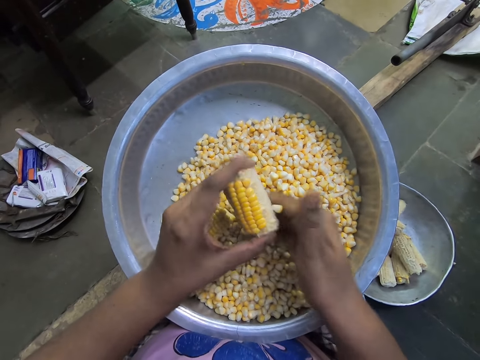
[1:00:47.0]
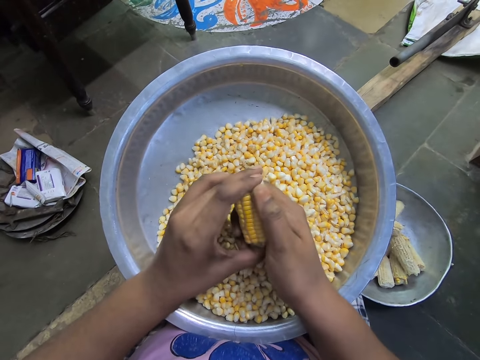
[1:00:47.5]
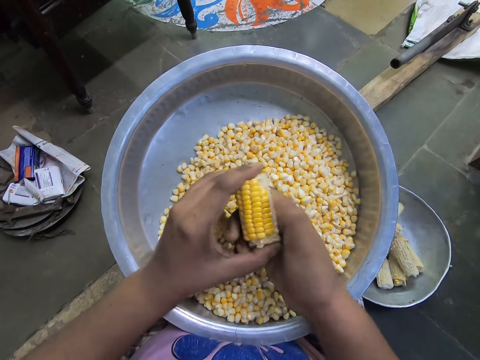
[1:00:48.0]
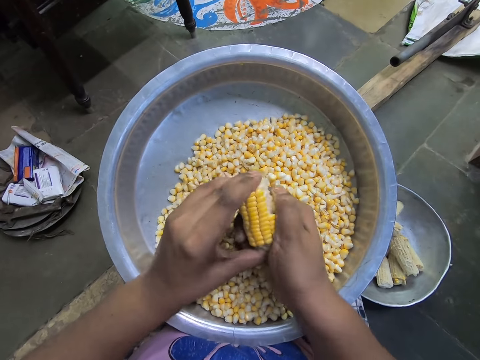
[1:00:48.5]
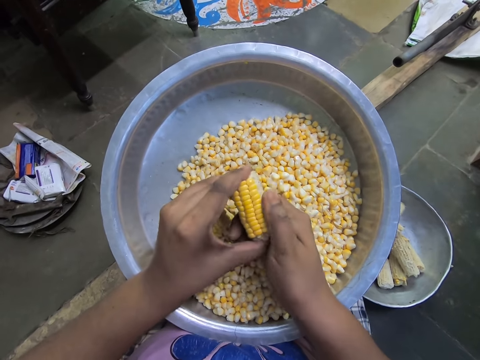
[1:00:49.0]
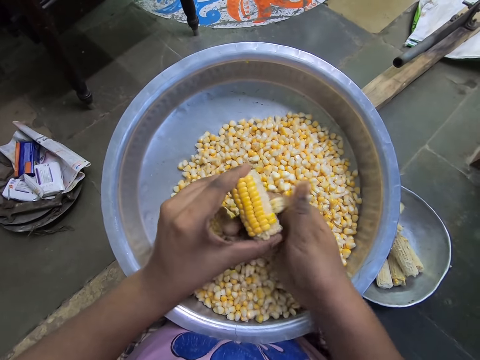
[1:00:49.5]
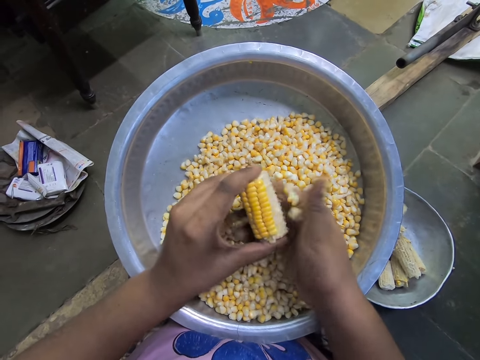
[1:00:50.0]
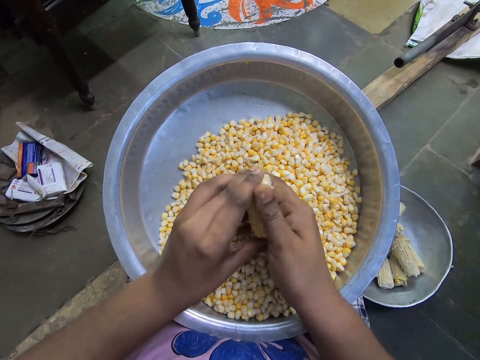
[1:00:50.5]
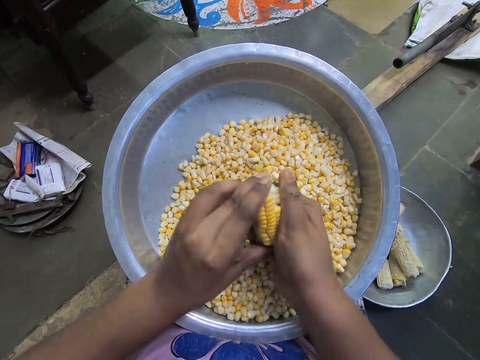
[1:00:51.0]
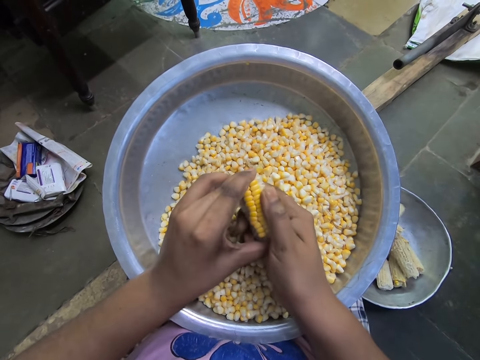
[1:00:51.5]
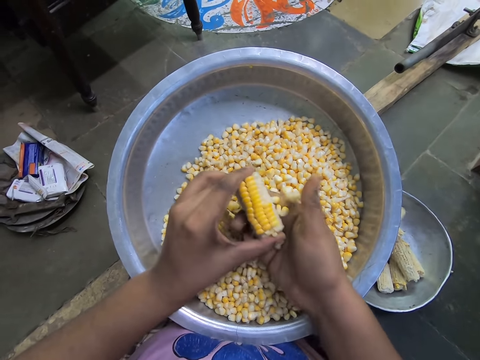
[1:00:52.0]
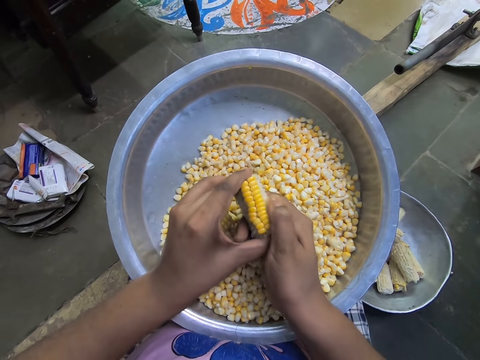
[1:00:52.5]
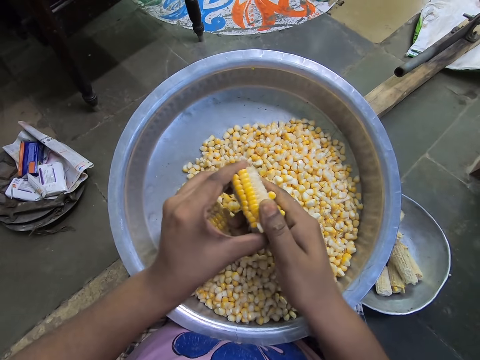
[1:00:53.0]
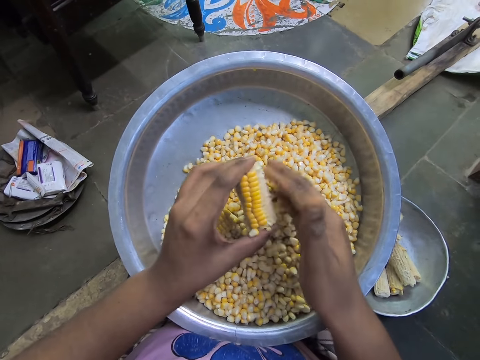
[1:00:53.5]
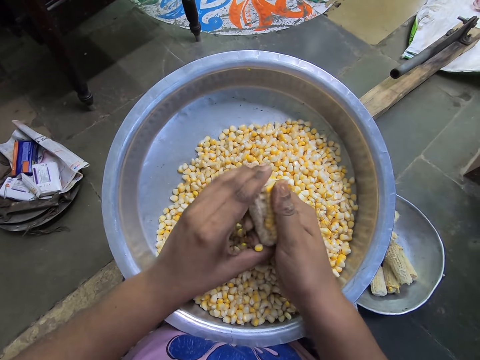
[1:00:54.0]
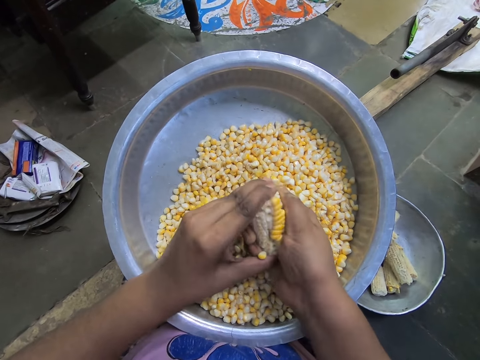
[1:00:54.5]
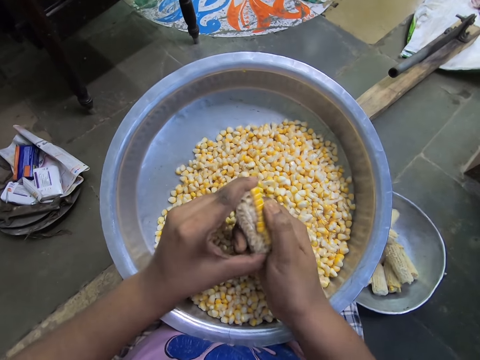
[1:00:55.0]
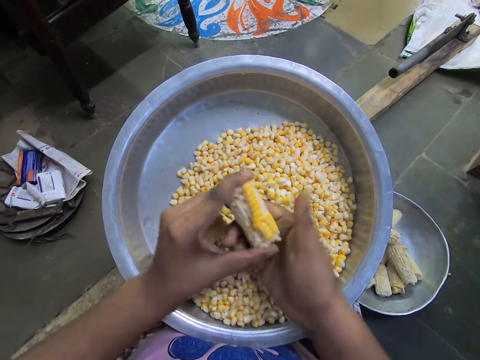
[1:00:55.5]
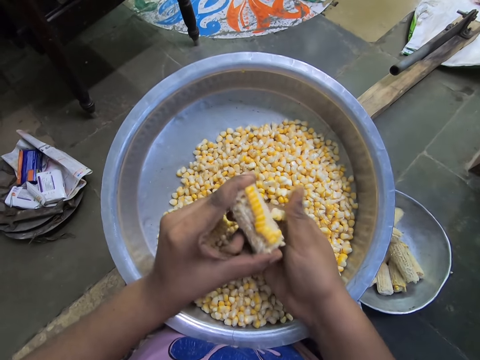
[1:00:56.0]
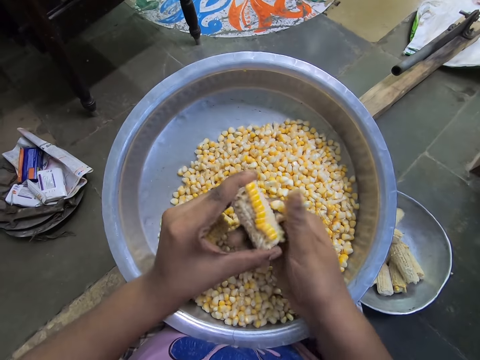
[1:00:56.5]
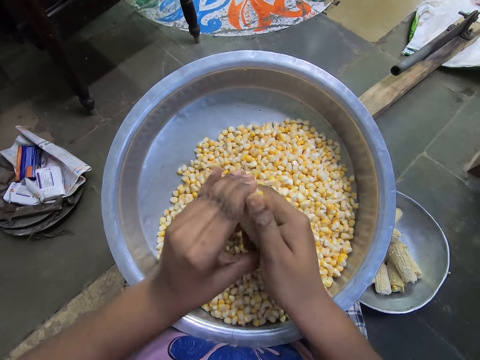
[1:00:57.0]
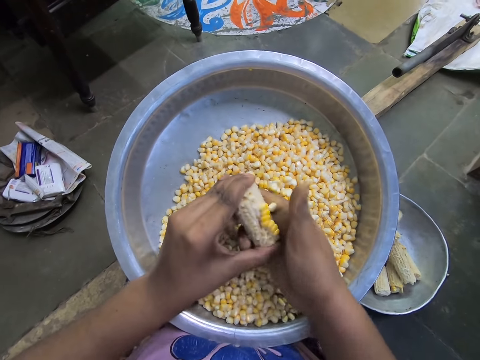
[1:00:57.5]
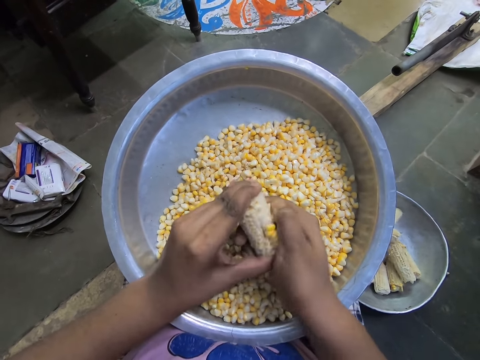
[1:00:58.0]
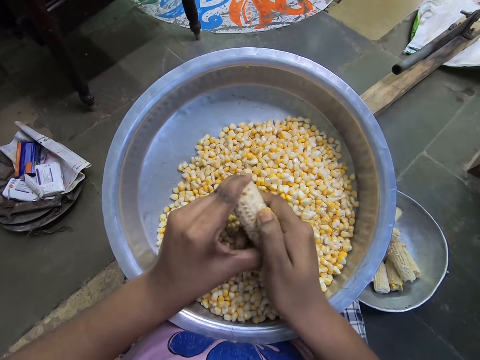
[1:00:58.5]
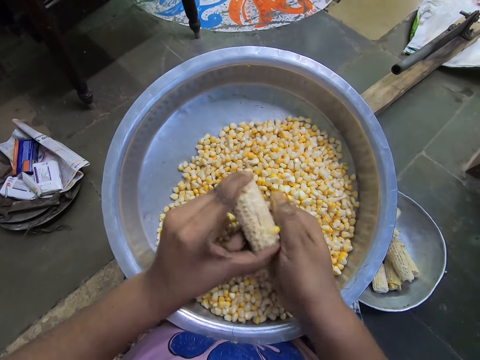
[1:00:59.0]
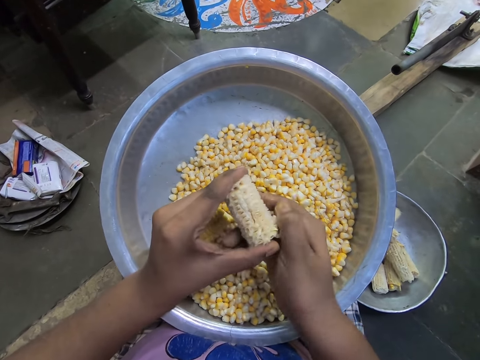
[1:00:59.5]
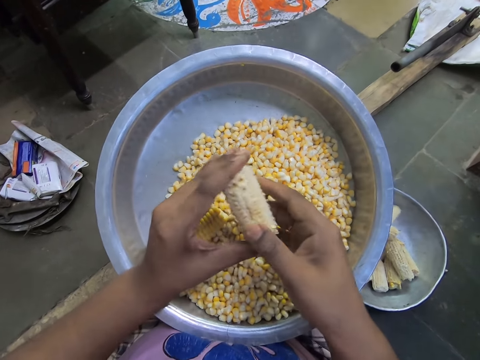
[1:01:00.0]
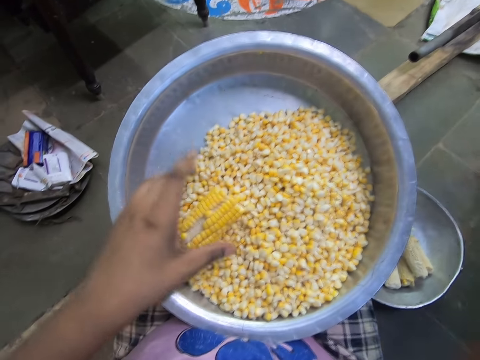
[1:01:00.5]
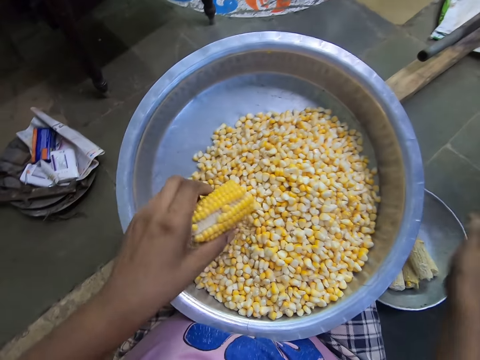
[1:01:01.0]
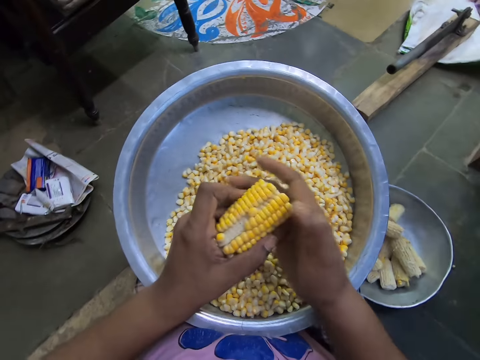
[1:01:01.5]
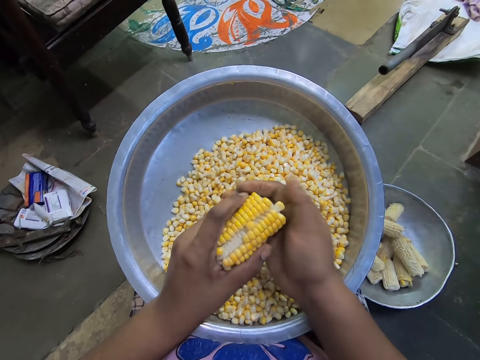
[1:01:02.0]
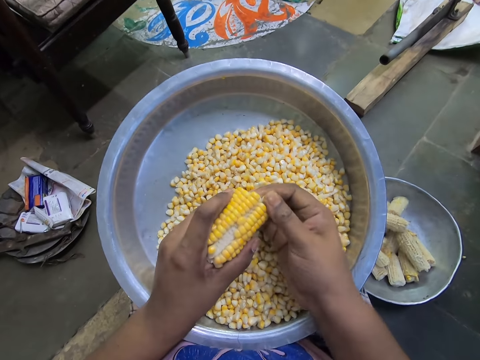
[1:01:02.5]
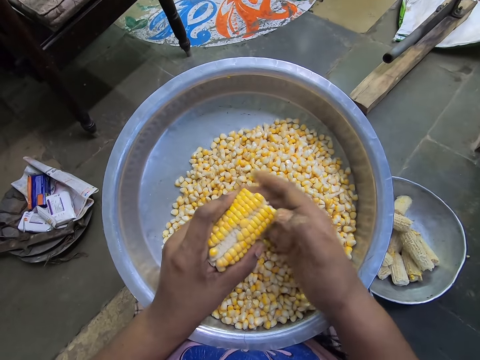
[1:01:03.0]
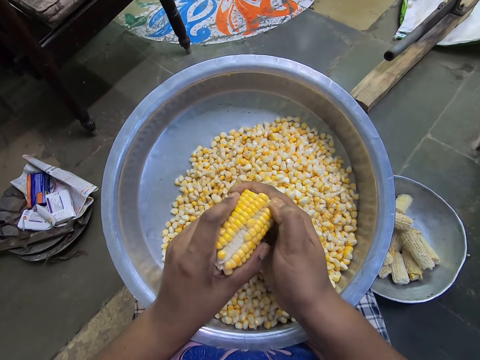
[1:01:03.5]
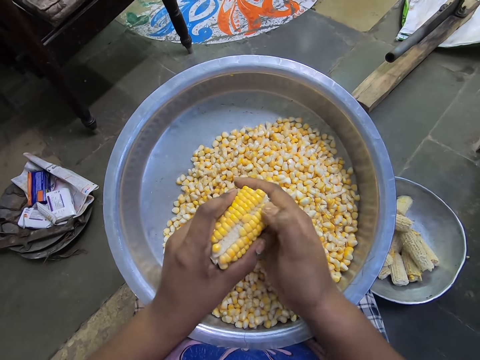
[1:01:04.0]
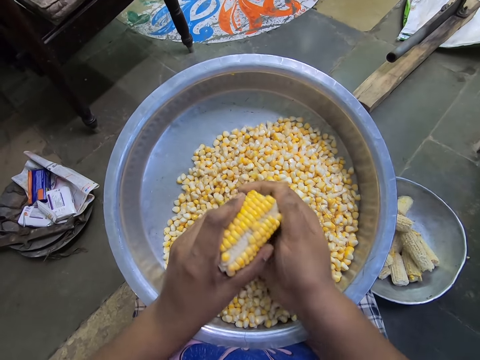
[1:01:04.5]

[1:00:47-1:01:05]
The camera wearer passes the corn to her right hand. She holds the maize cob with both hands. She holds the maize cob with the right hand. She drops the corn in the bowl on the floor with her right hand. She picks up the corn in the basin on her legs with her left hand. She peels some seeds of the corn in her left hand with her right hand into the basin on her legs.

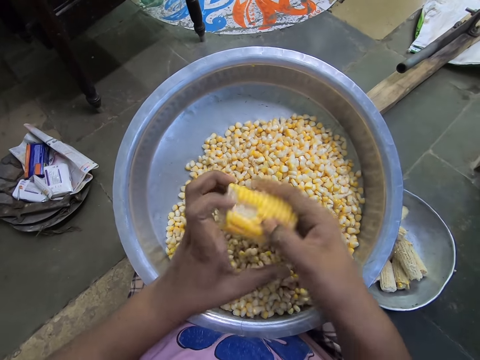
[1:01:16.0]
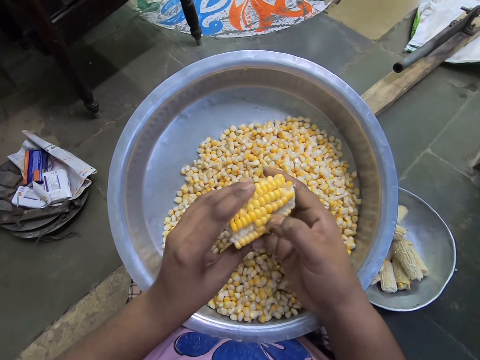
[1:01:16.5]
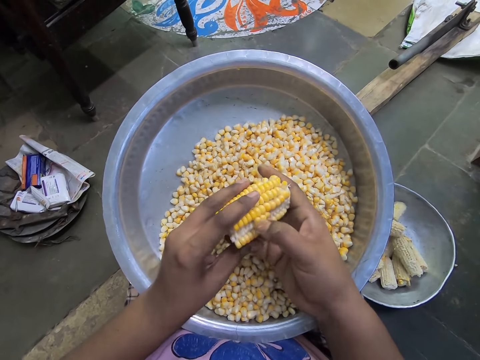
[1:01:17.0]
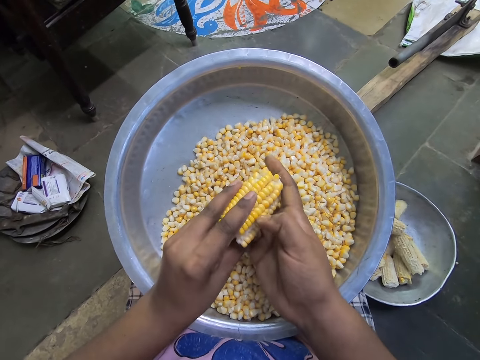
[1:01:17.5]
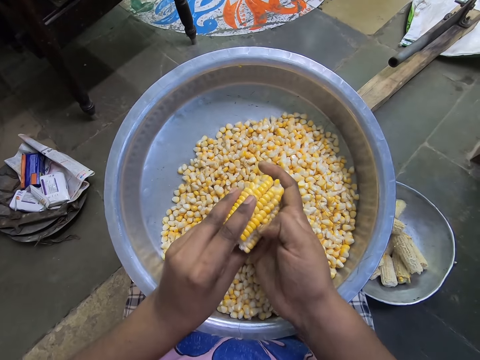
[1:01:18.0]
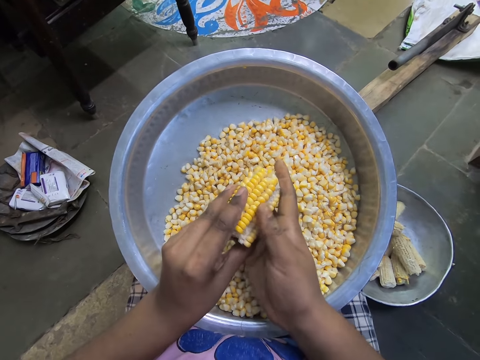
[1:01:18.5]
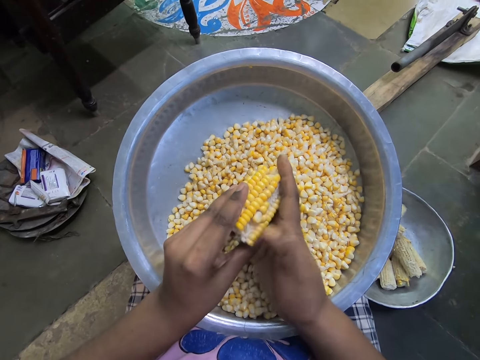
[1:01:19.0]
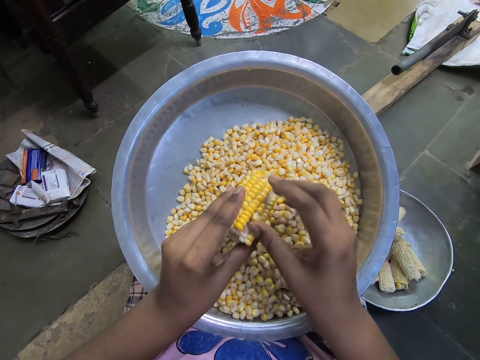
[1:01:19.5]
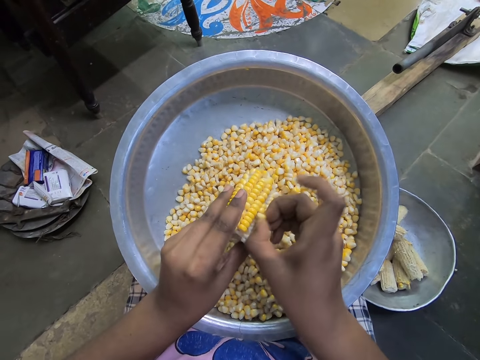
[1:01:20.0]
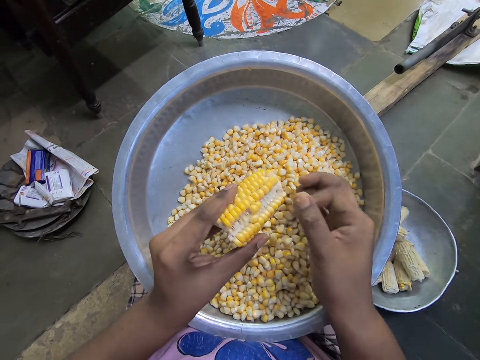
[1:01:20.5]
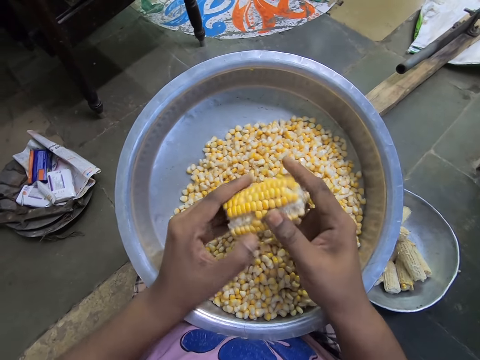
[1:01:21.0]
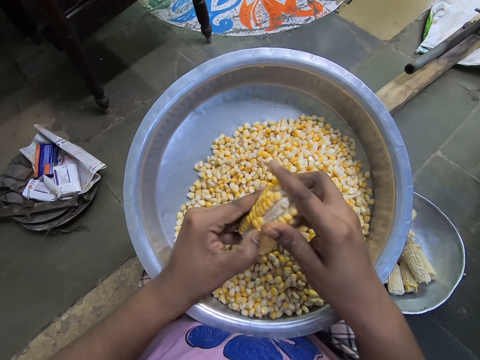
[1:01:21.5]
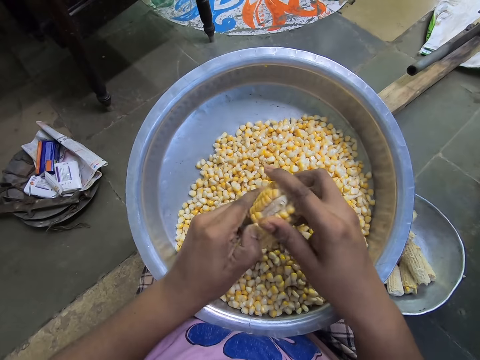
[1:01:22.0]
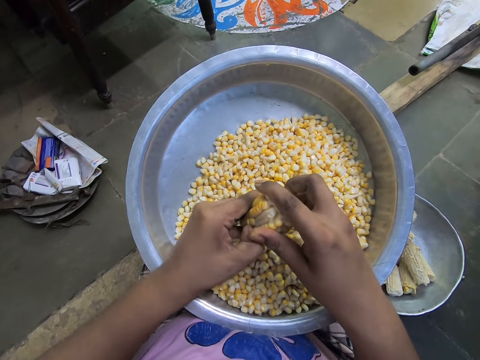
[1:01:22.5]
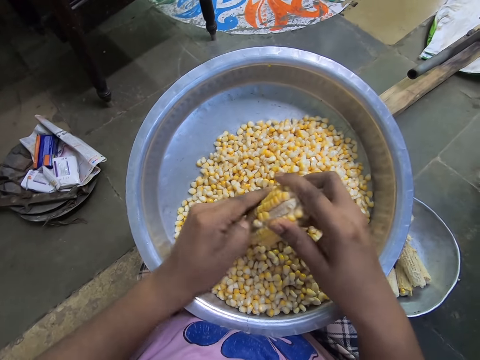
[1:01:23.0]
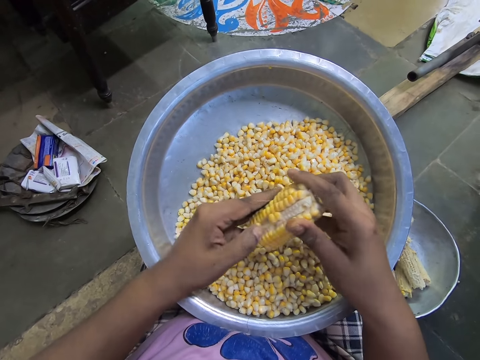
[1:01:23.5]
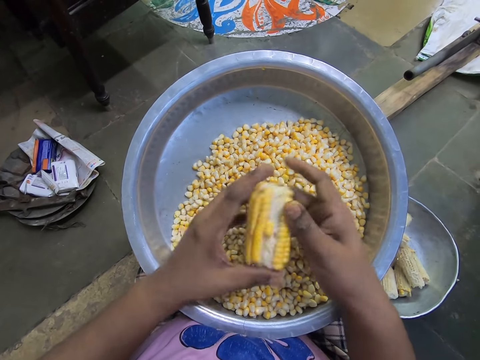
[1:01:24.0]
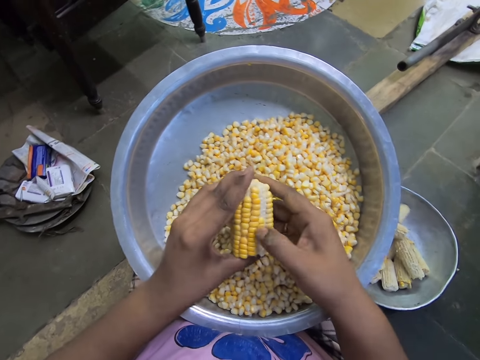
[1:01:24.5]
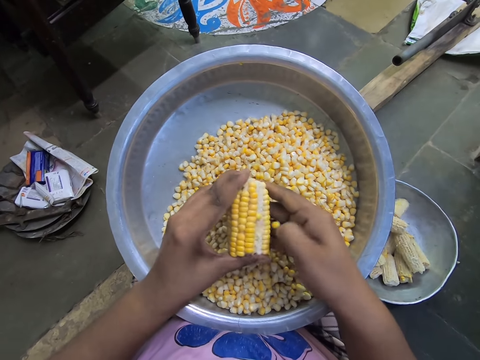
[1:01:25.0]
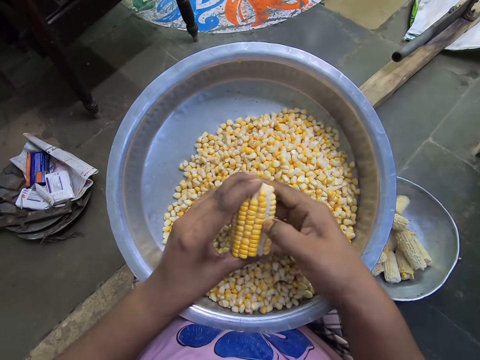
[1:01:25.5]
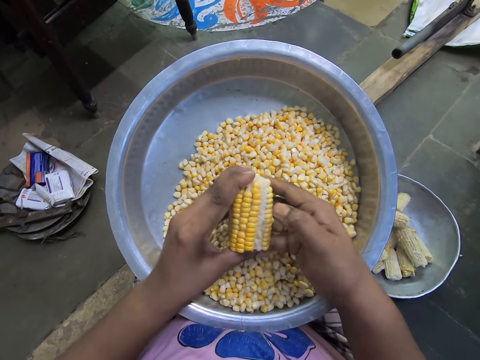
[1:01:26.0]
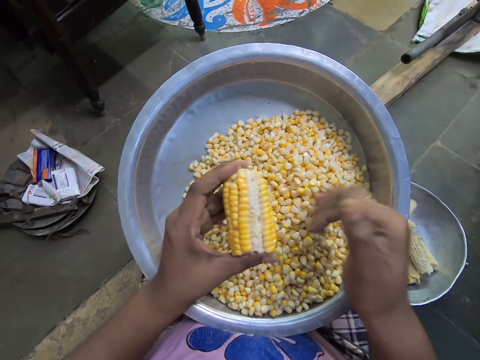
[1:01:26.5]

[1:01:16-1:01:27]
The camera wearer adjusts the corn with both hands. She peels some seeds of the corn in her left hand with her right hand into the basin on her legs. She passes the corn to her right hand. She peels some seeds of the corn in her right hand with her left hand into the basin on her legs. She passes the corn to her left hand. She peels some seeds of the corn in her left hand with her right hand into the basin on her legs.
